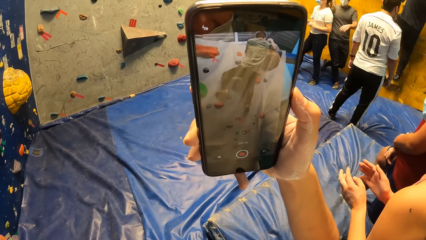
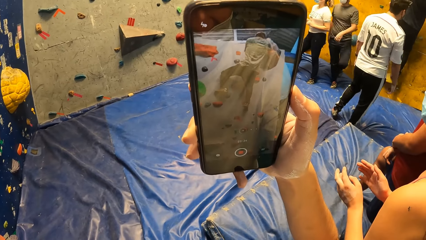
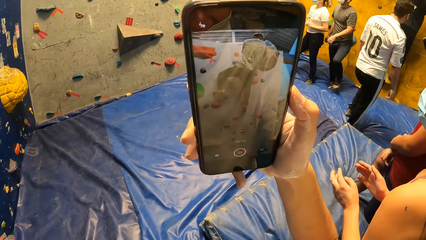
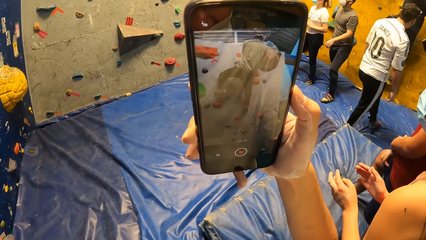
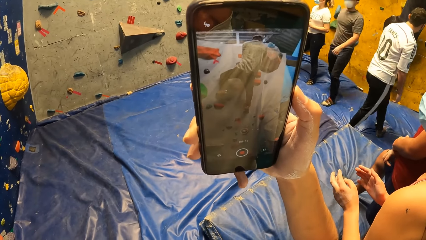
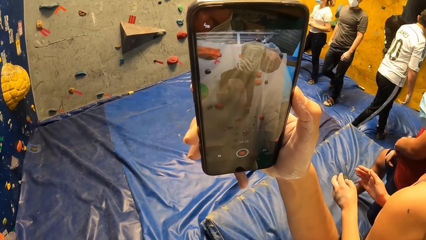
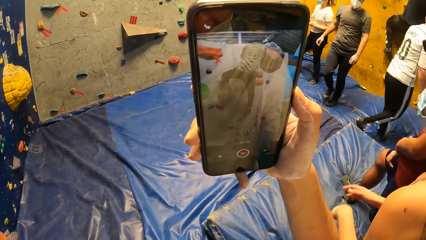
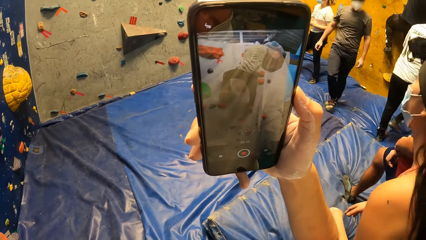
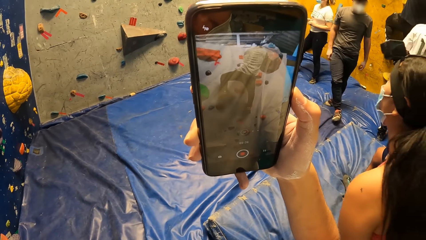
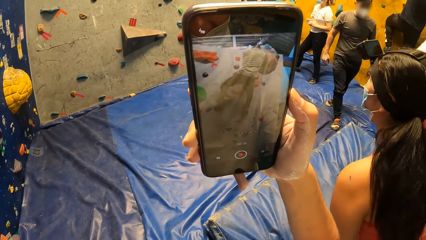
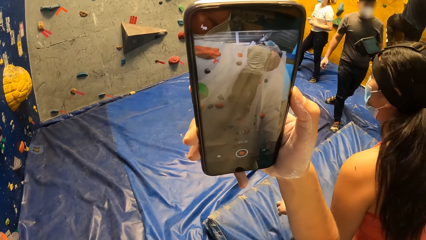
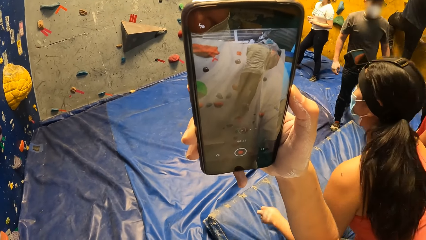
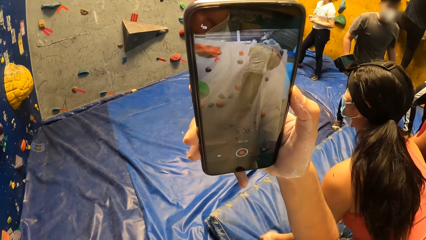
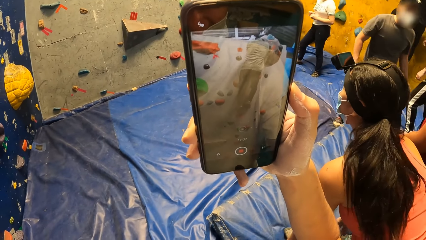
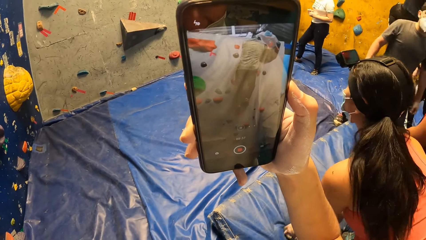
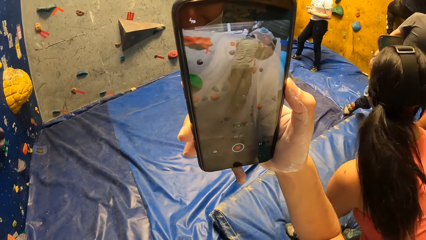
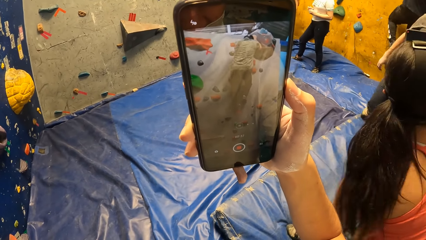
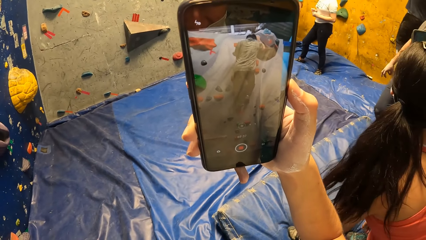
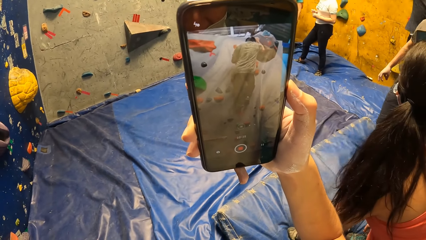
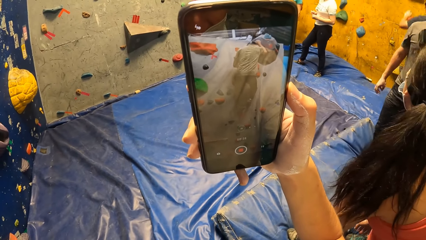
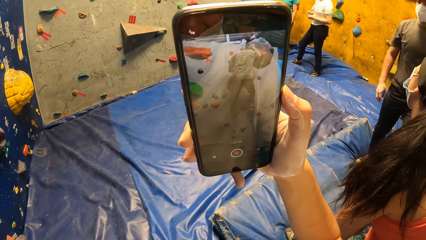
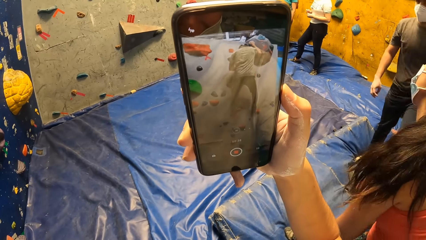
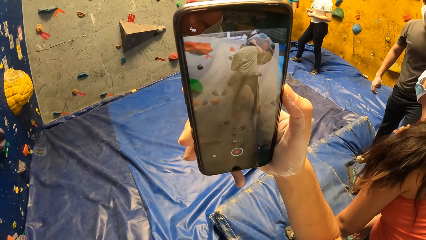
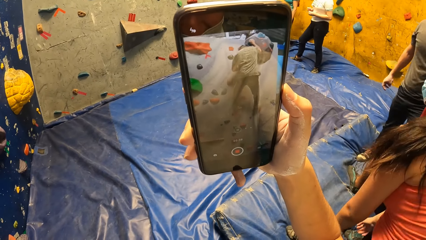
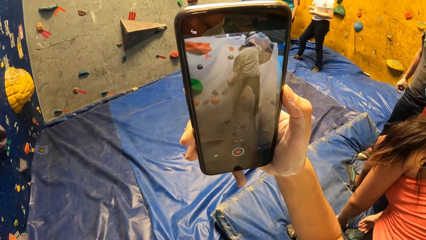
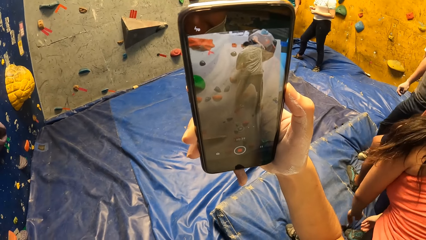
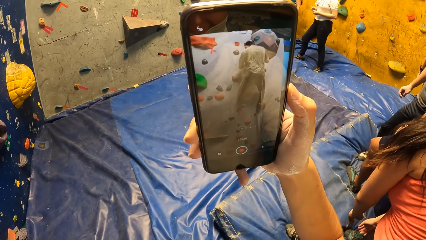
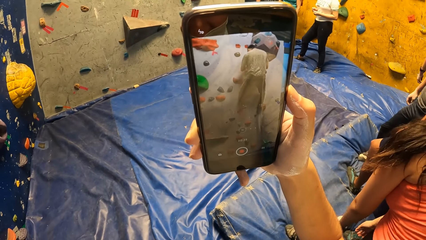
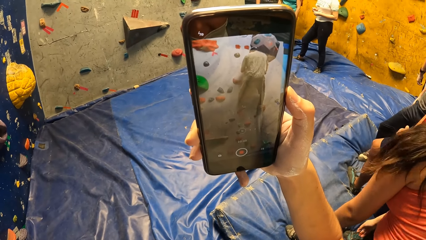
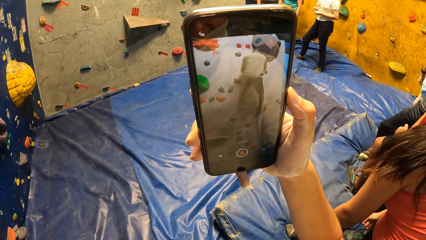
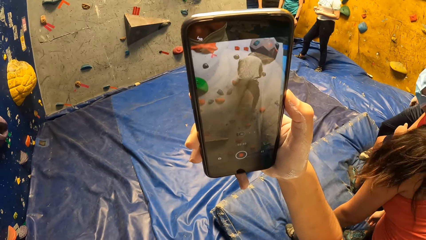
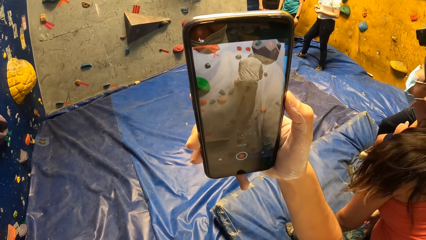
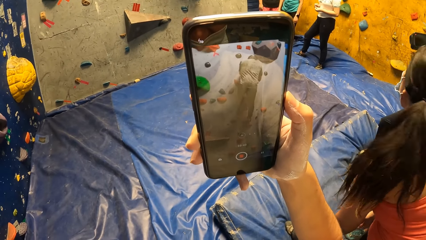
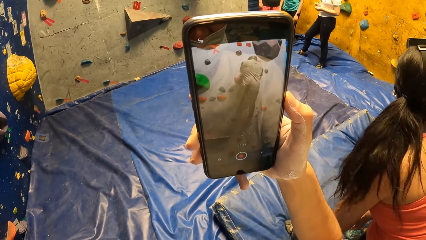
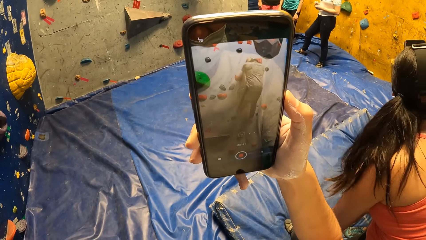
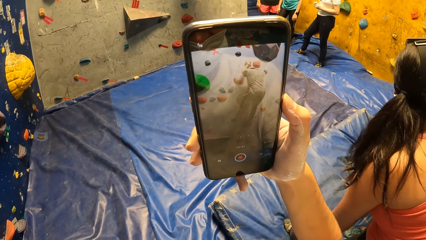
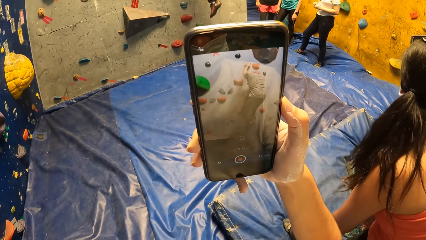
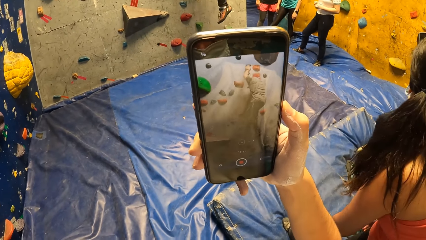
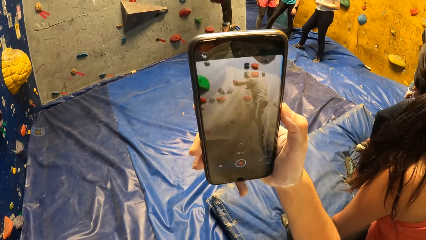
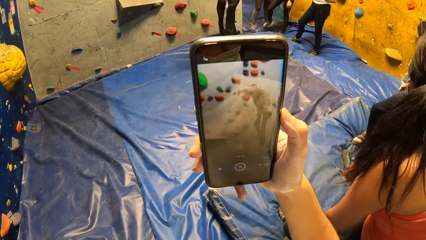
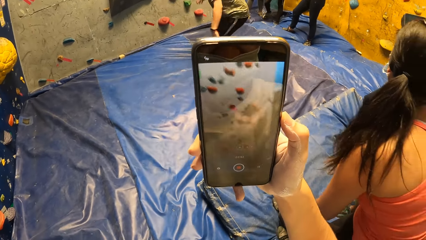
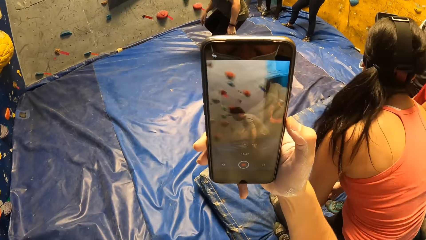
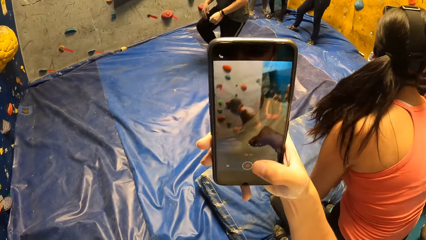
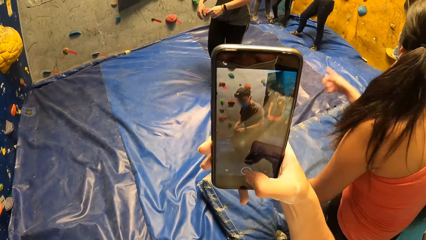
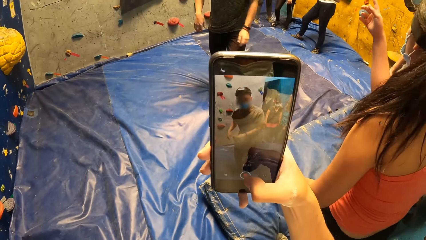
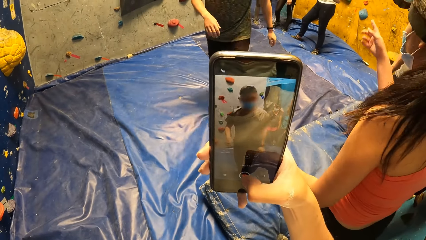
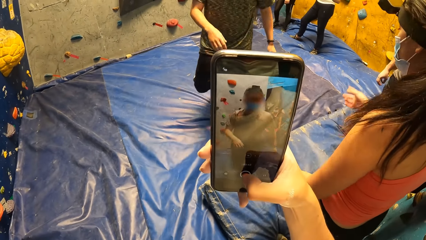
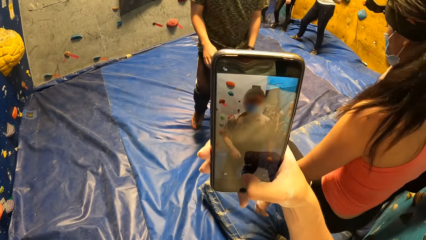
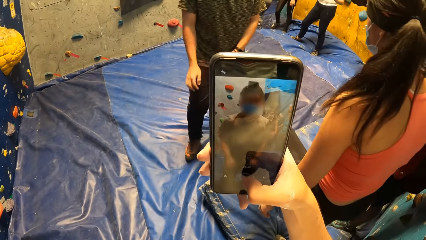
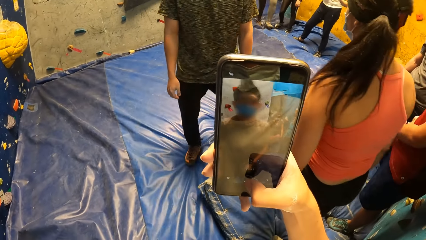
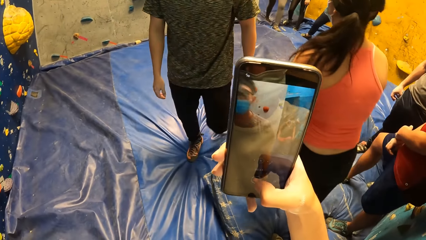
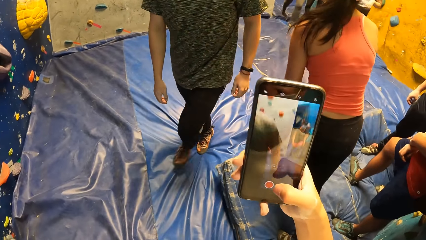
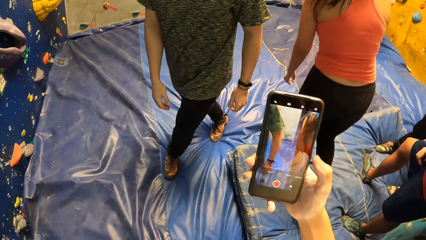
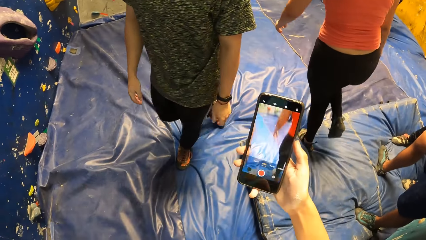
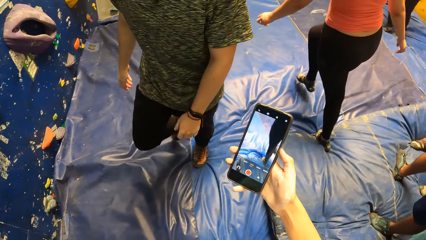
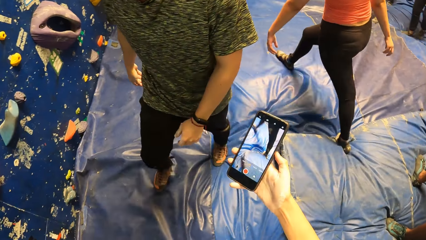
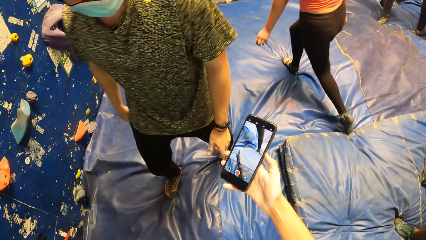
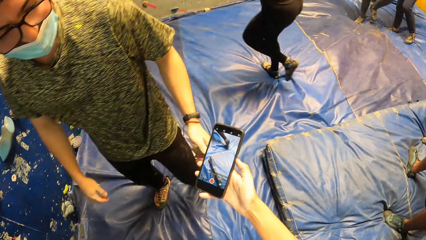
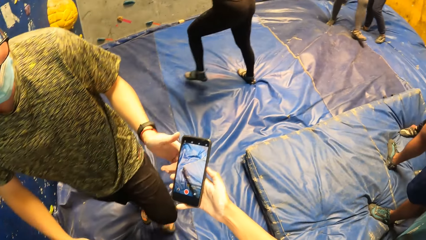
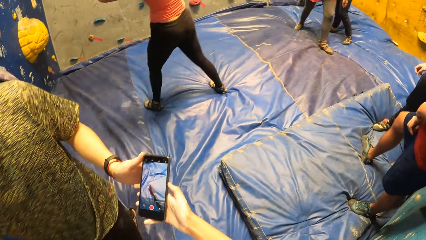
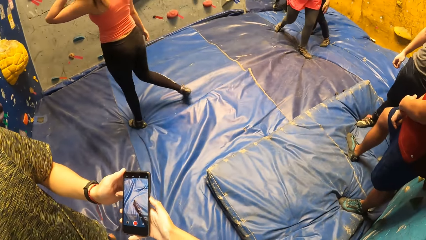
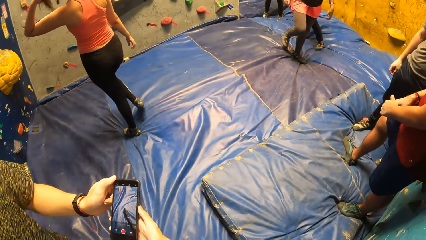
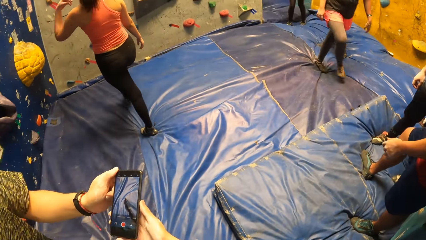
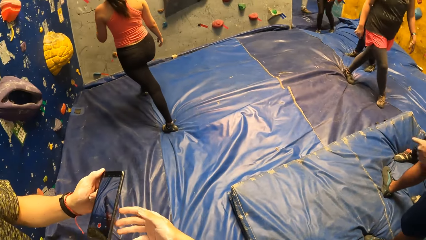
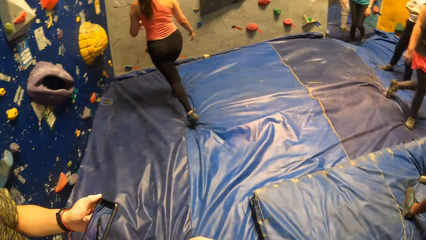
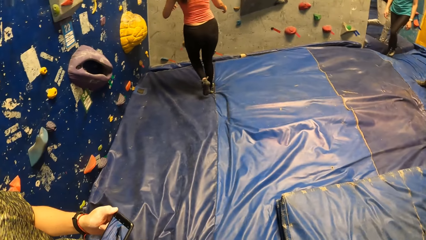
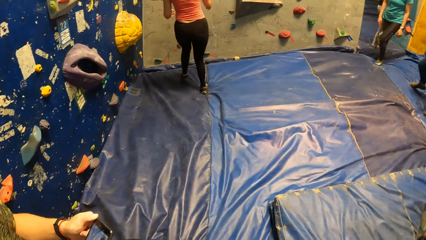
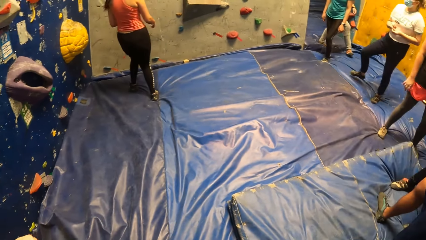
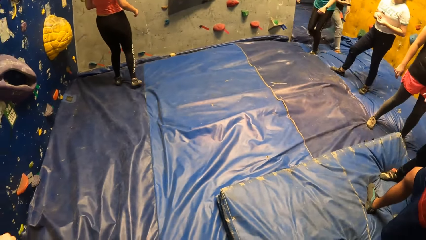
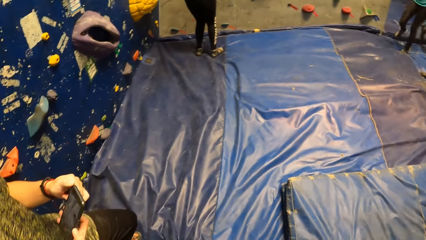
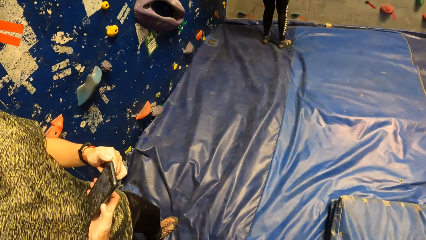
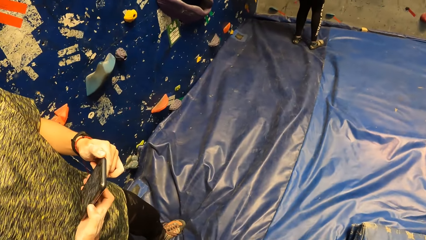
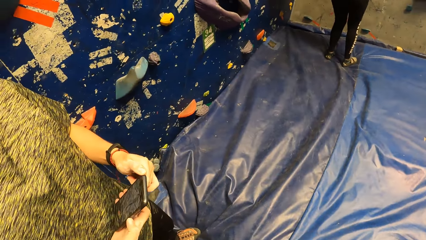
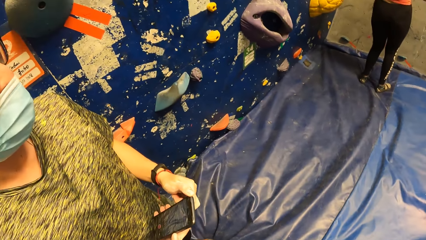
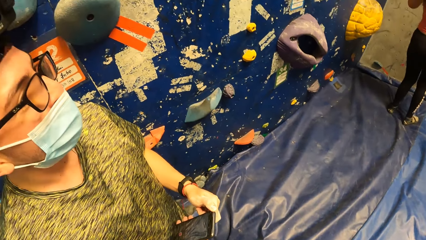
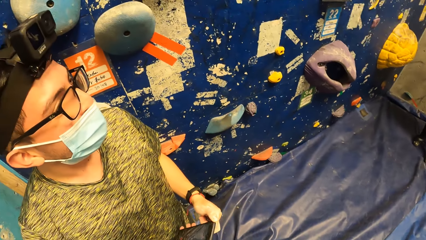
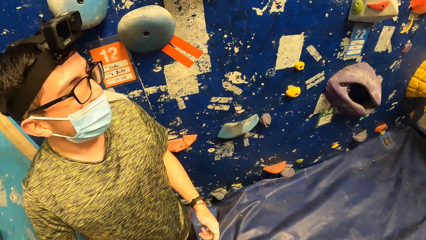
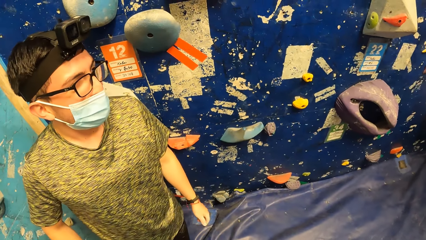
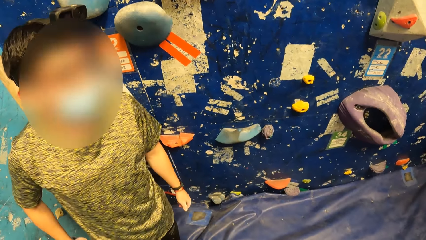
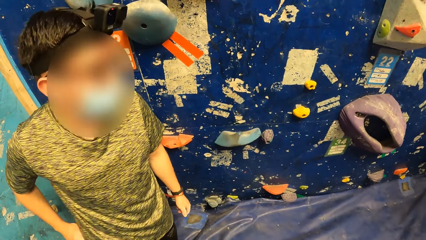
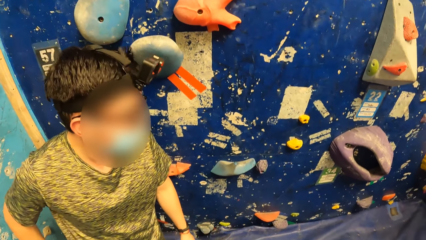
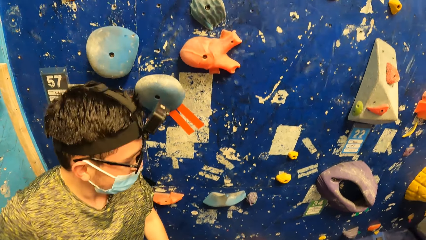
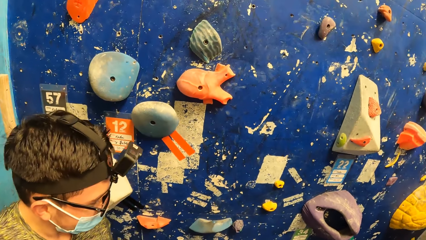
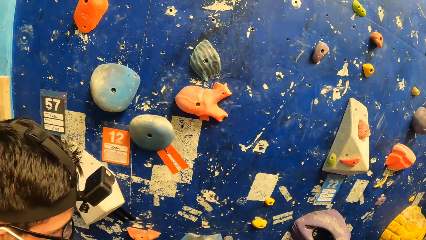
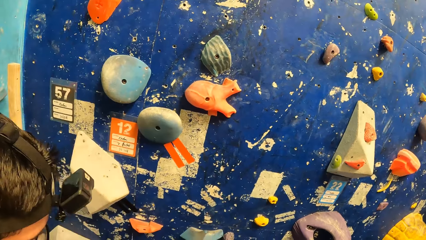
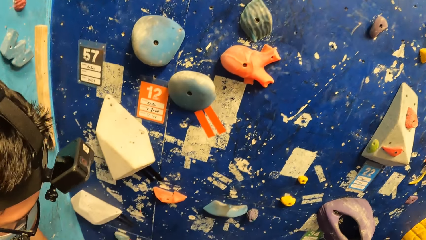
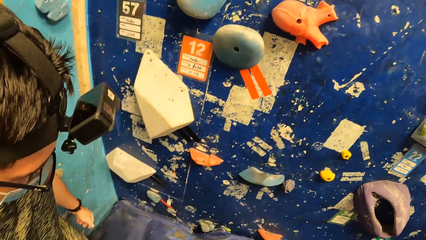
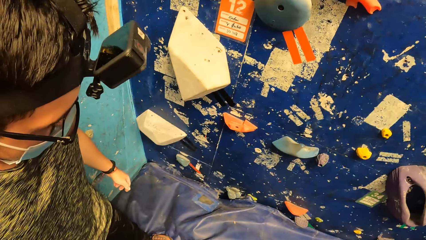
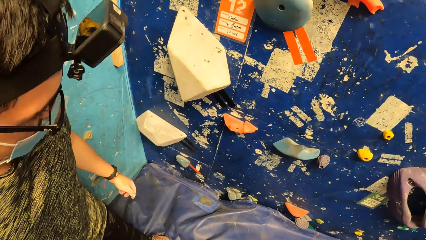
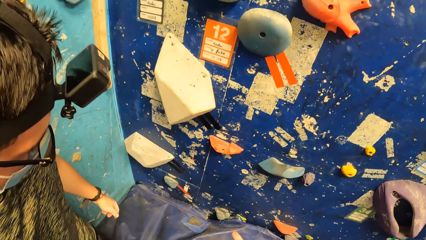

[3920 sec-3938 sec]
The man jumps down from the bouldering wall and walks towards the camera wearer. The man collects the phone from the right hand of the camera wearer with his left hand. The camera wearer gives the phone to the man. They look around in the training room. The man puts the phone in his right hand in his pocket.
